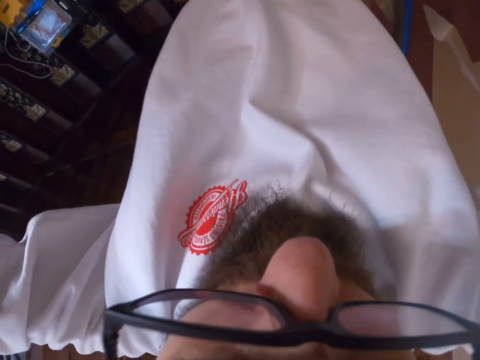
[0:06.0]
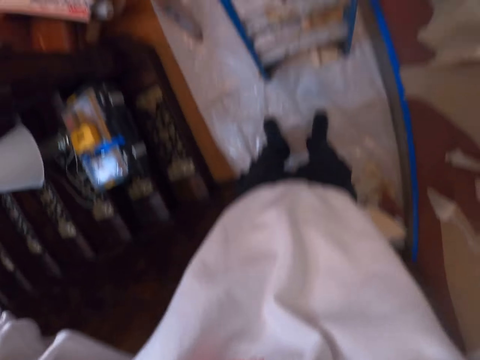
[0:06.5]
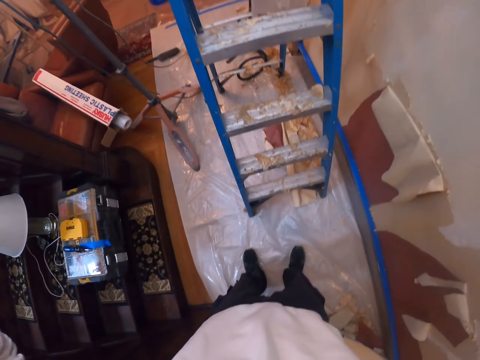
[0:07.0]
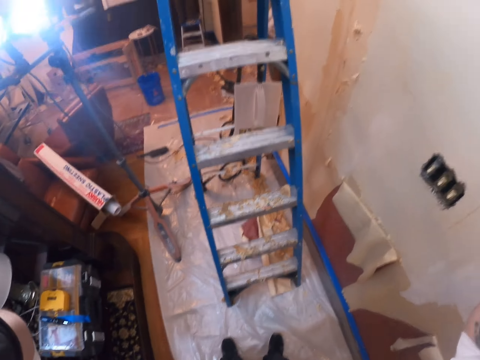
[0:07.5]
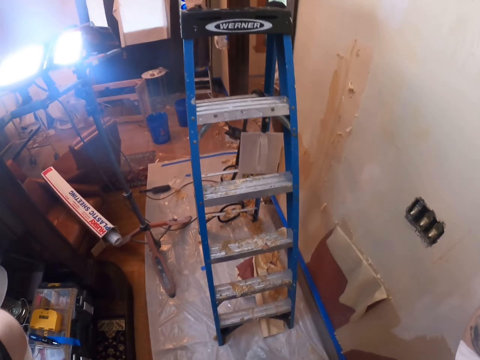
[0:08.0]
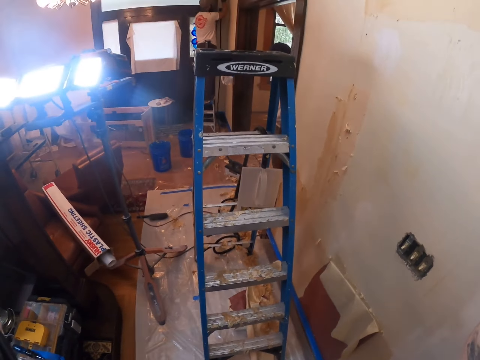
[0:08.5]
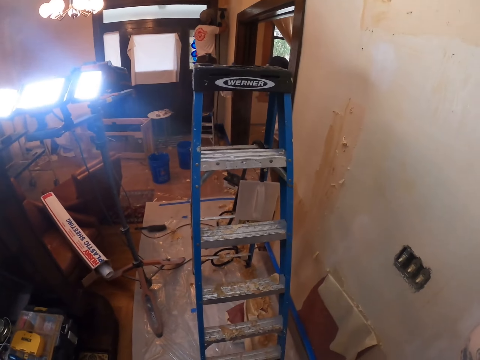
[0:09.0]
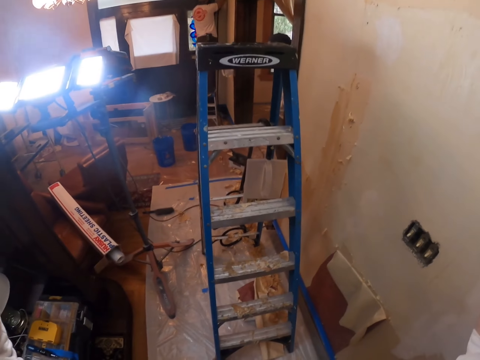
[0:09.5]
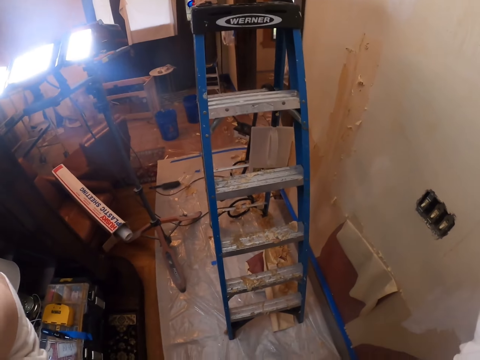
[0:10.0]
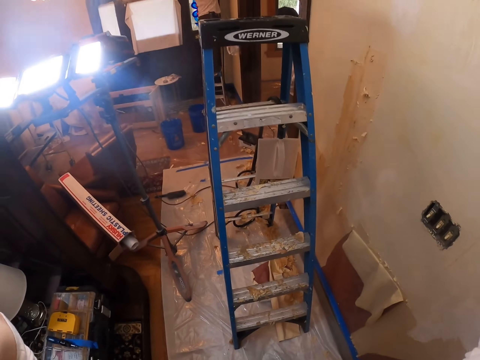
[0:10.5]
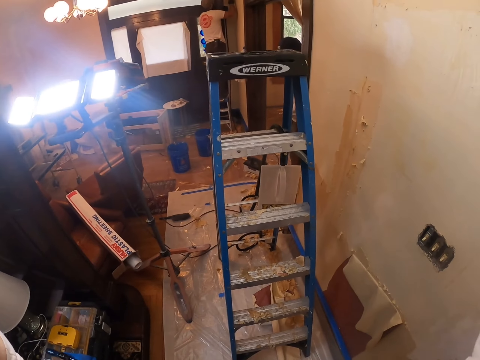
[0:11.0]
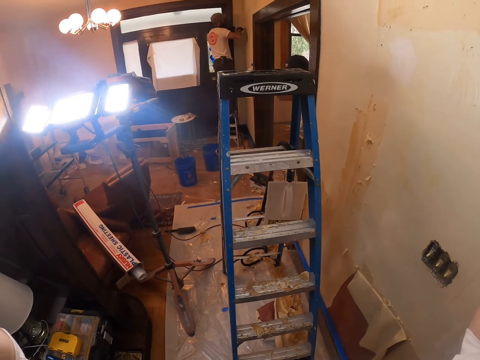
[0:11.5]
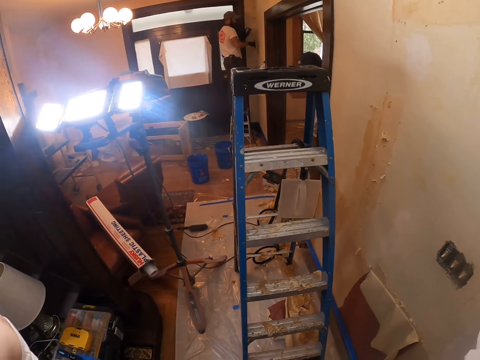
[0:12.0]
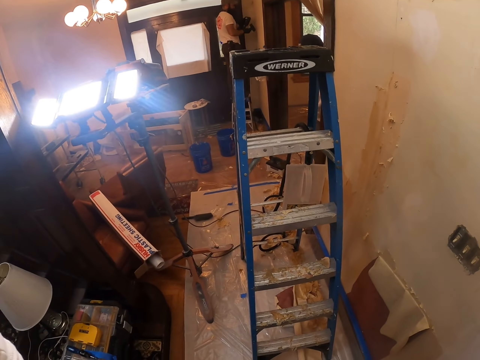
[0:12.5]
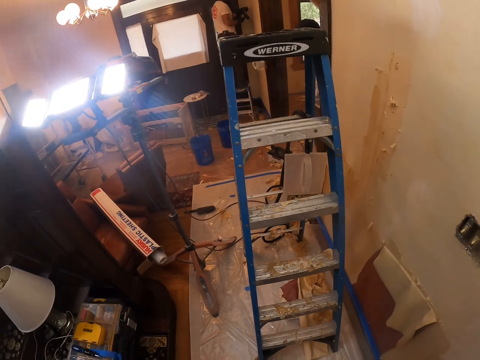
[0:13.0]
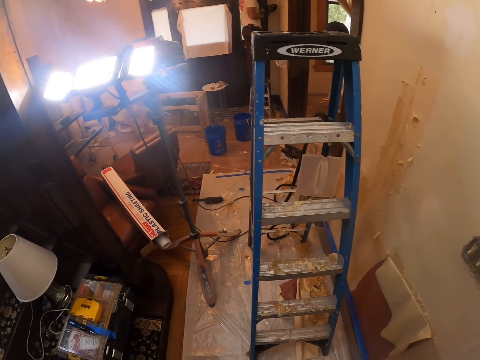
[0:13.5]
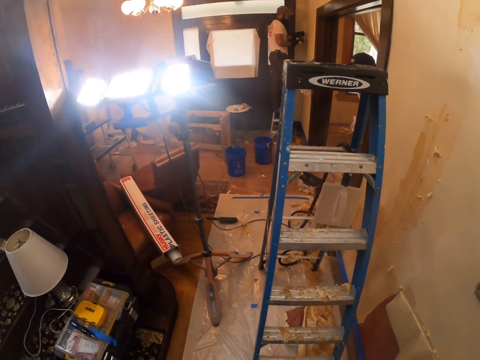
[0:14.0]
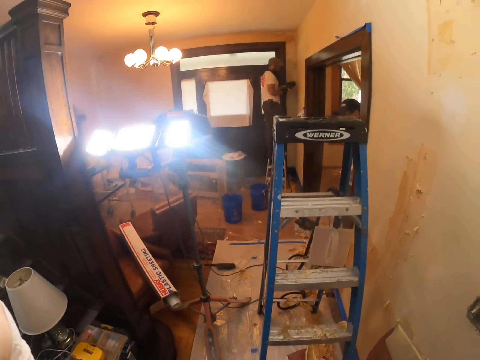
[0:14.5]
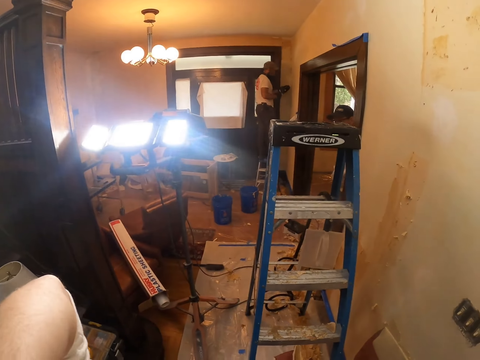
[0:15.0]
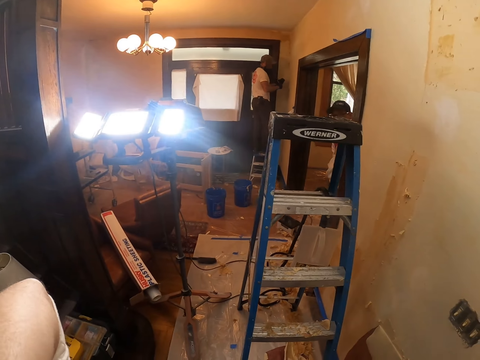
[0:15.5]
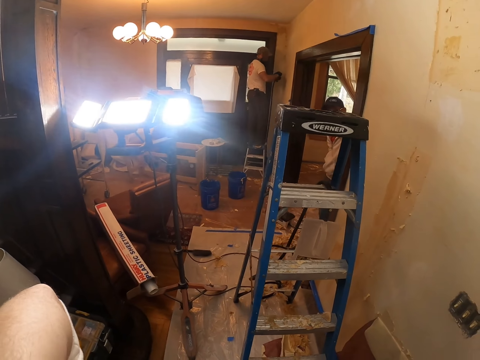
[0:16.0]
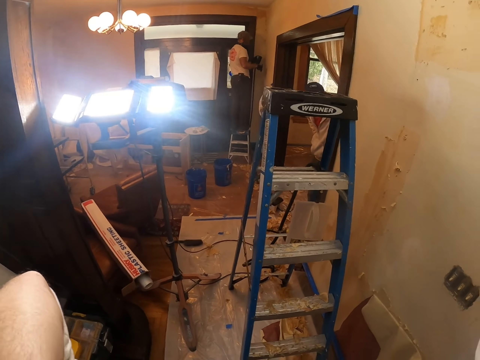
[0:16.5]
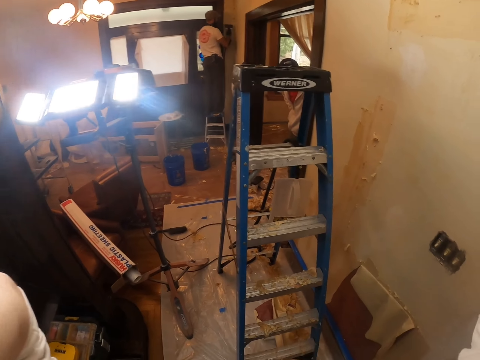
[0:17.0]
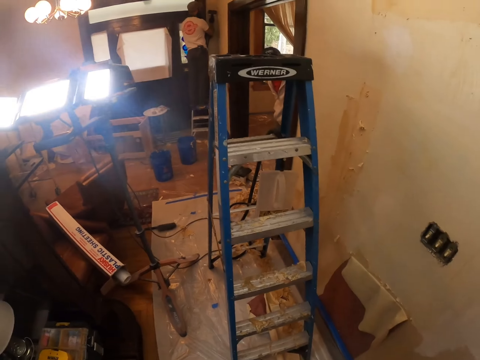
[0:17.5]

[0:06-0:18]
The camera wearer touches his head.

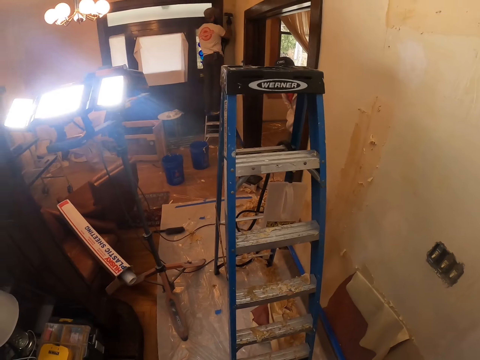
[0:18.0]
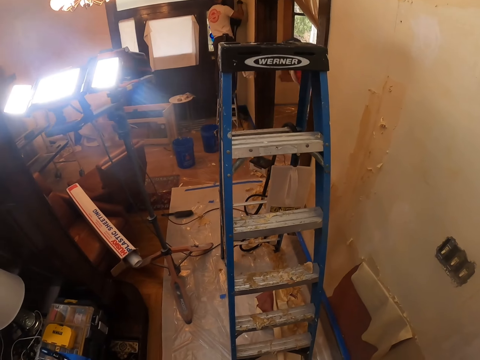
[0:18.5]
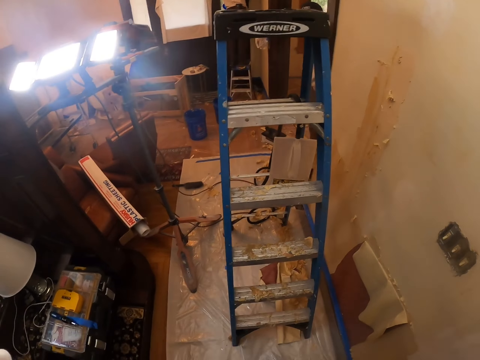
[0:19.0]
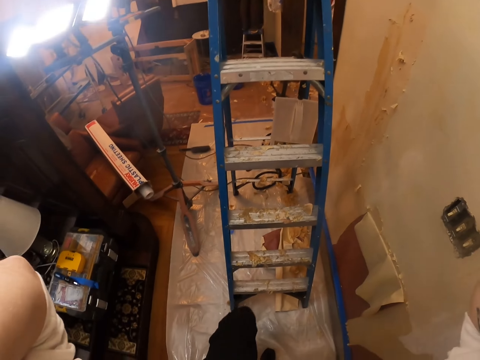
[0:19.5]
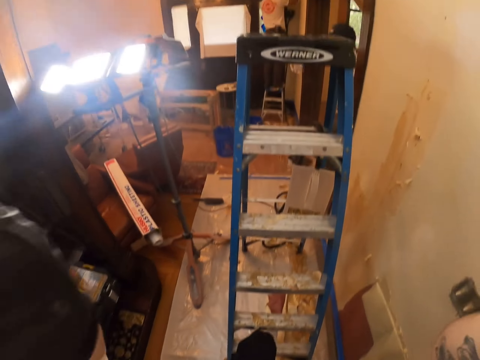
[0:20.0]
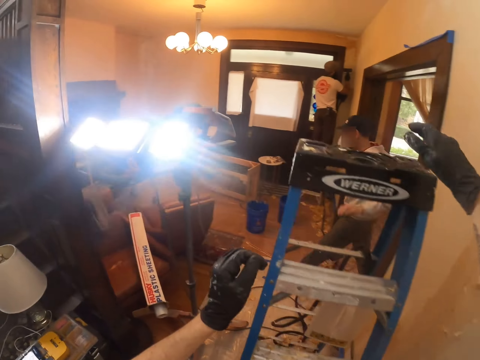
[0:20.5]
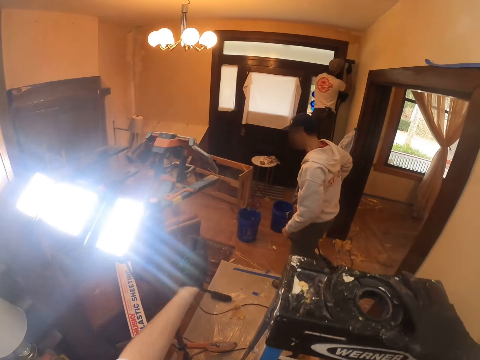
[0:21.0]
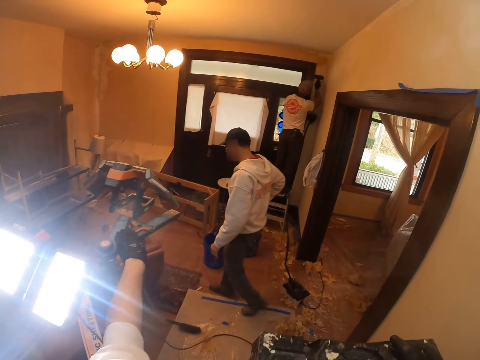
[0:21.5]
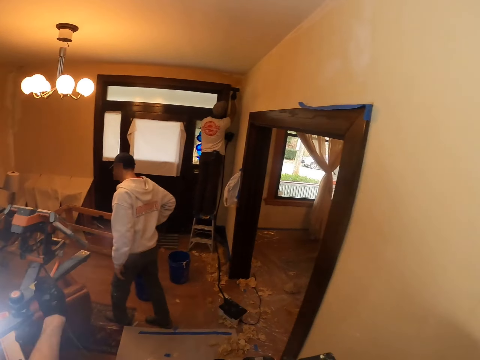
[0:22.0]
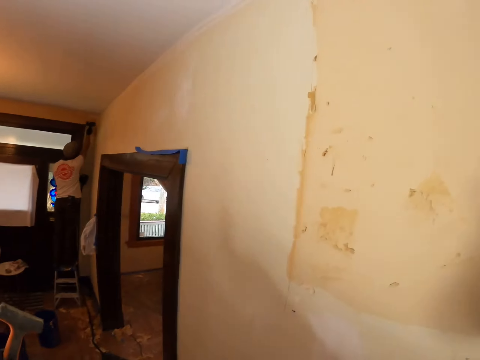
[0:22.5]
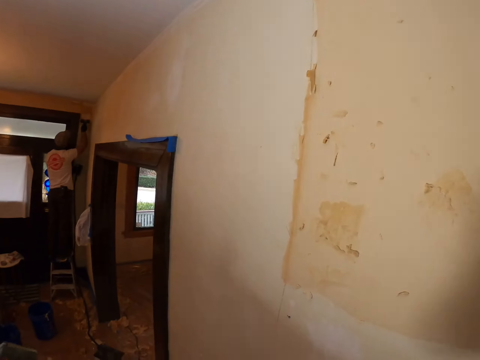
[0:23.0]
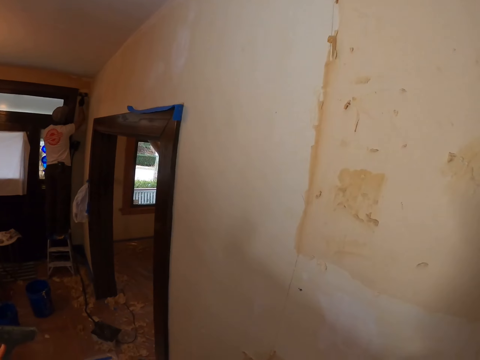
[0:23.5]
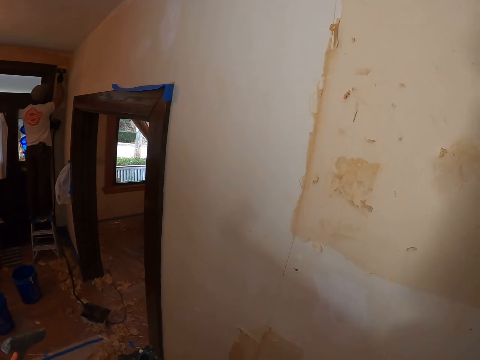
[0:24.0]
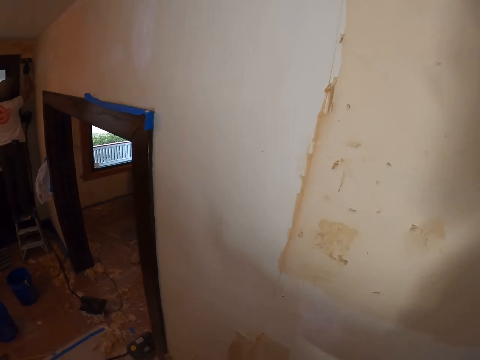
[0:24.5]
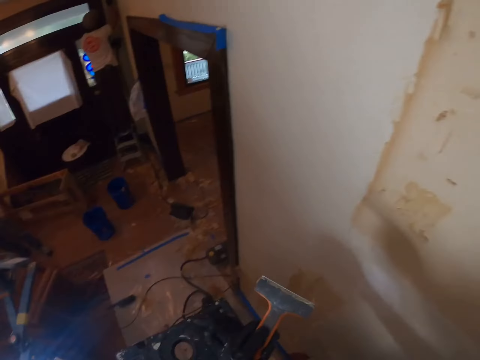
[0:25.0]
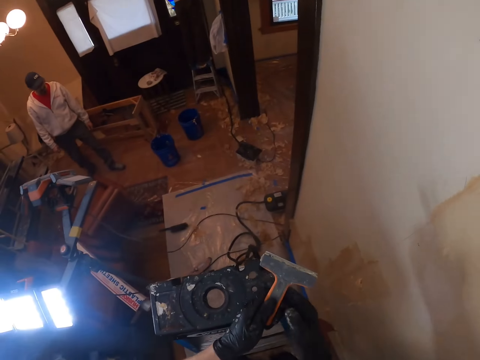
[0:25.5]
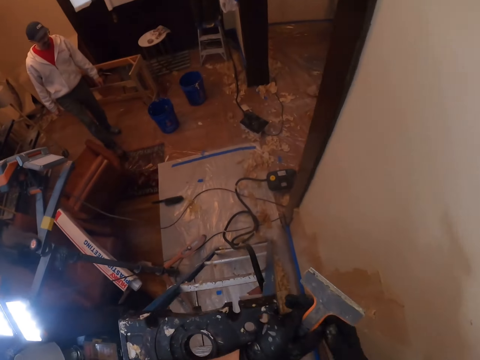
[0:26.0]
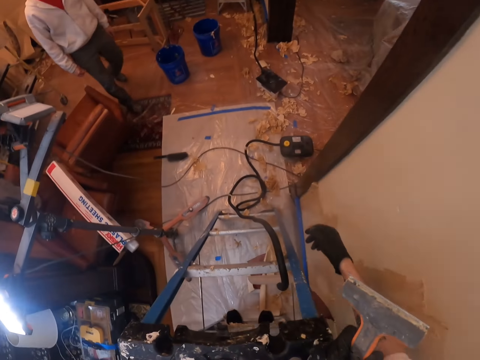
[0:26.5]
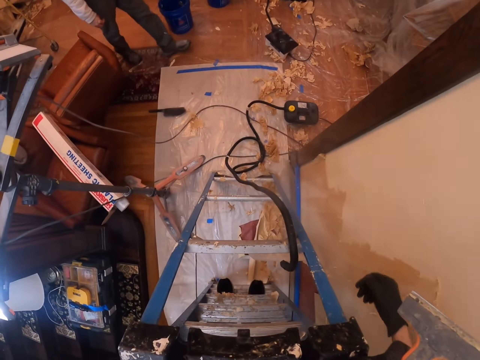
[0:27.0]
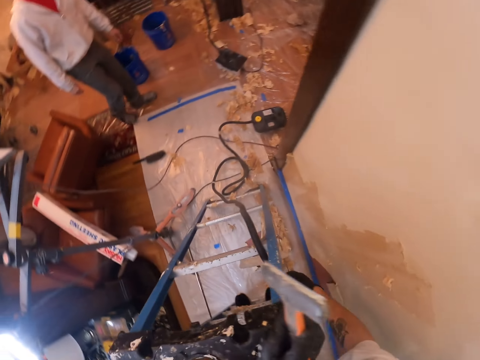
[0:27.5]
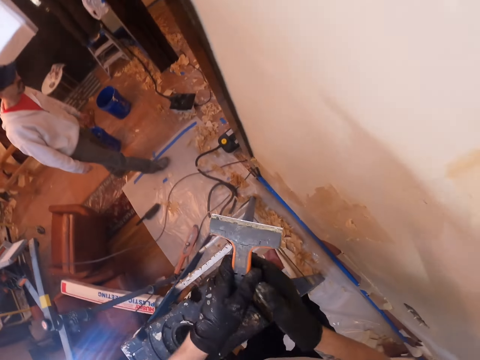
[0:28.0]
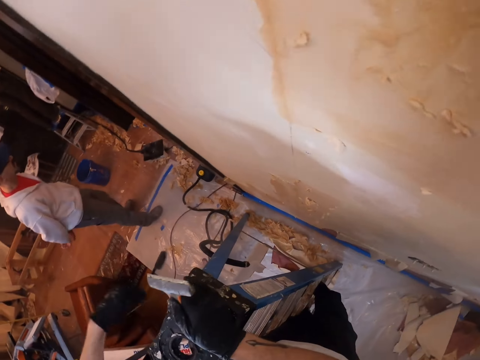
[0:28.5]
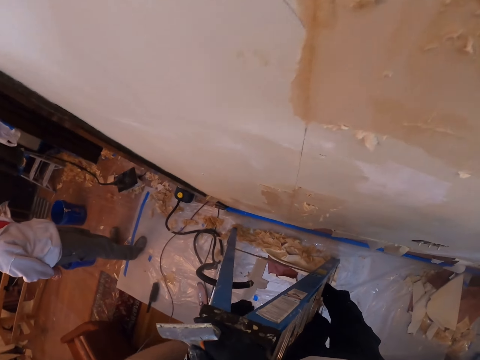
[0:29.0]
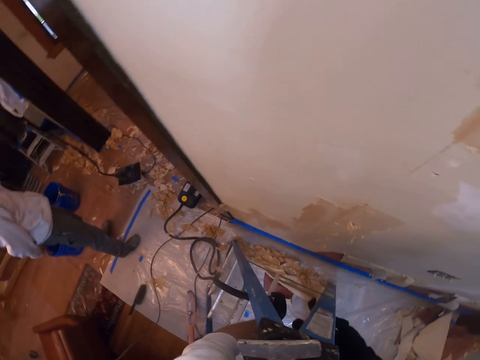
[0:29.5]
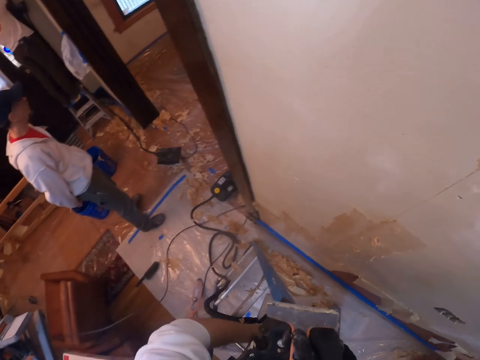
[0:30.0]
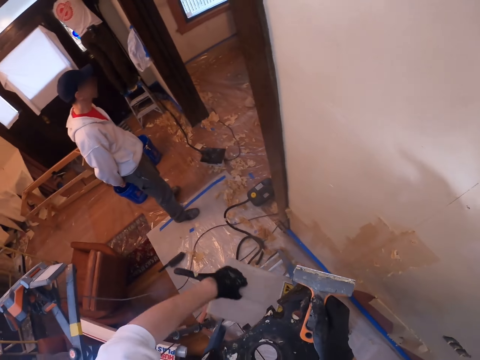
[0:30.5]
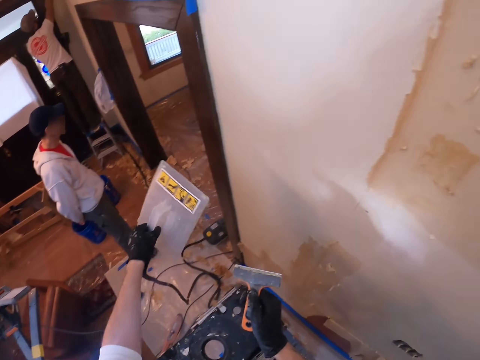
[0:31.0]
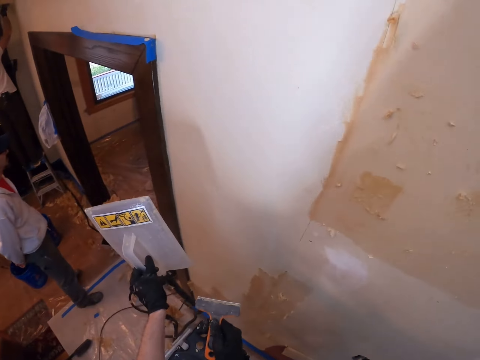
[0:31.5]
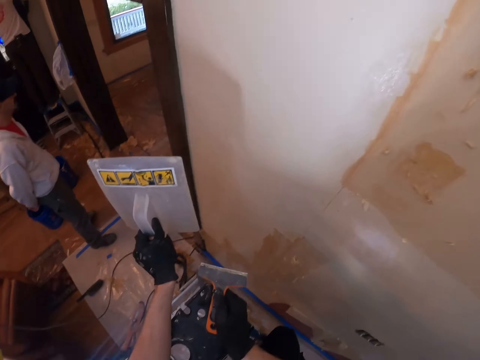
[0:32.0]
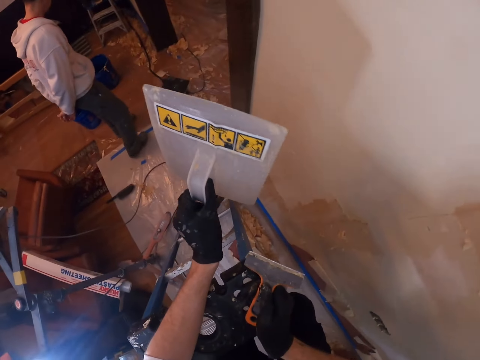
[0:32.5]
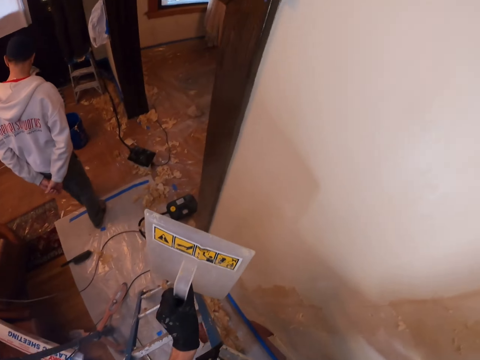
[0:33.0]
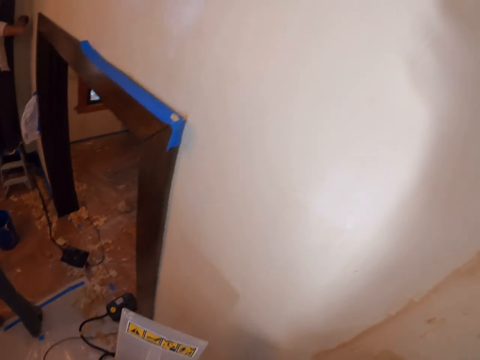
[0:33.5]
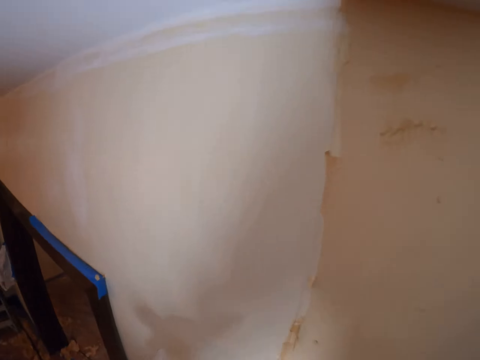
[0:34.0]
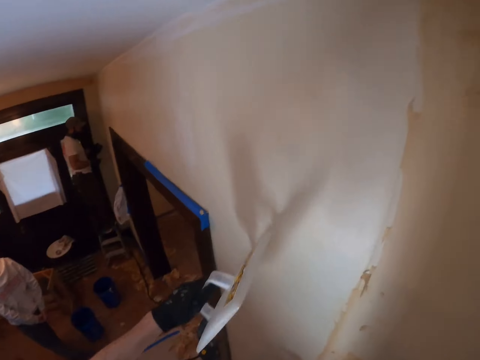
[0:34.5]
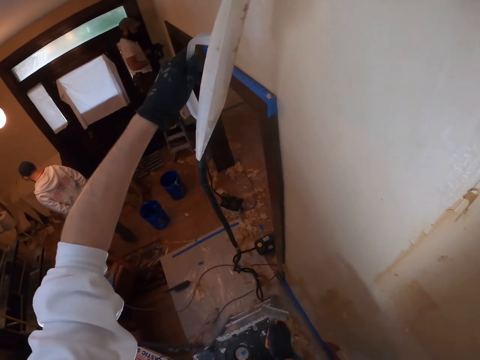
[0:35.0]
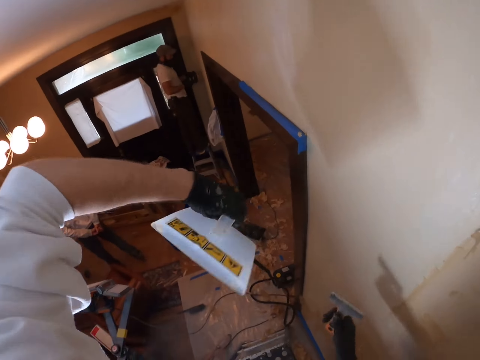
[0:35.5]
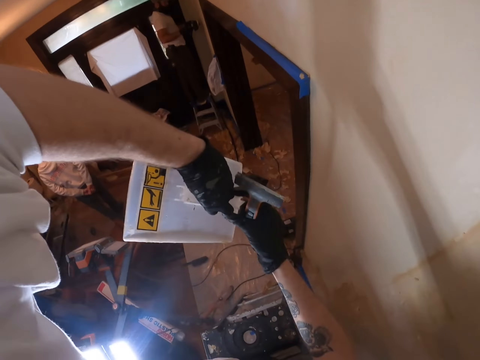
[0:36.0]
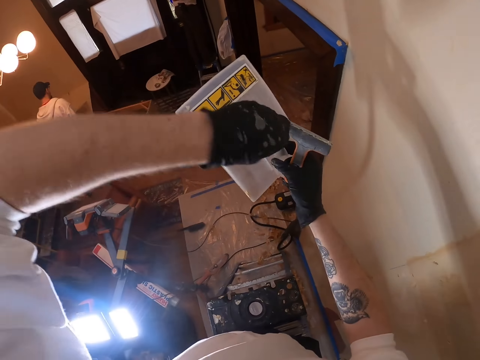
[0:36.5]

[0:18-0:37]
The camera wearer climbs a ladder. They pick up a paint scraper. They pick up a plaster smoother.
